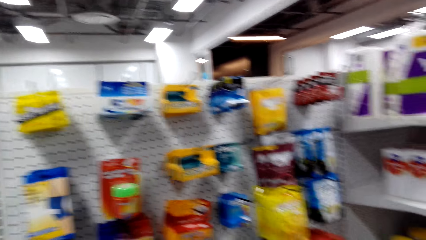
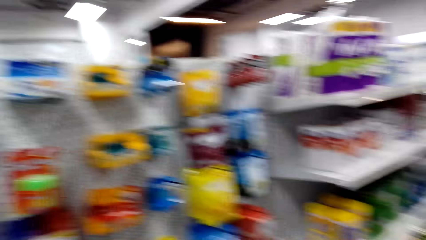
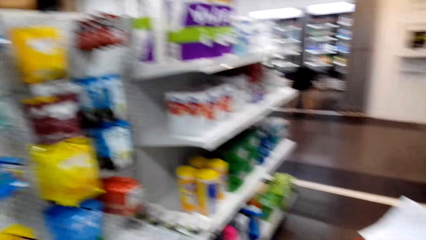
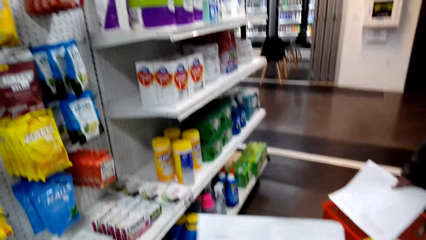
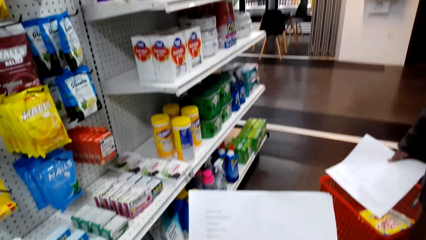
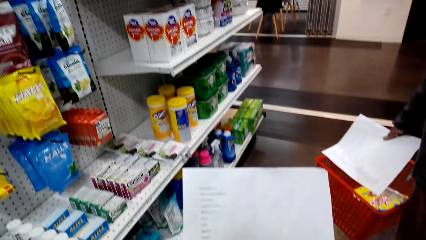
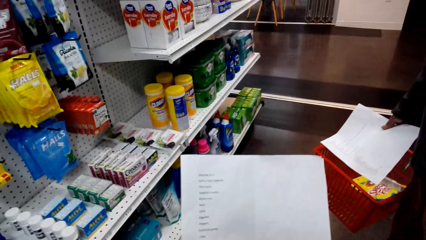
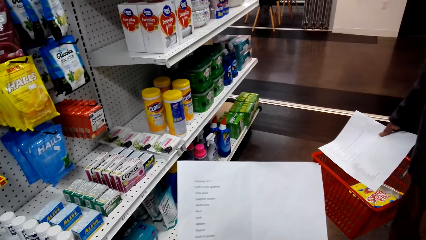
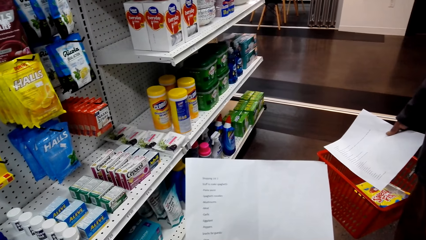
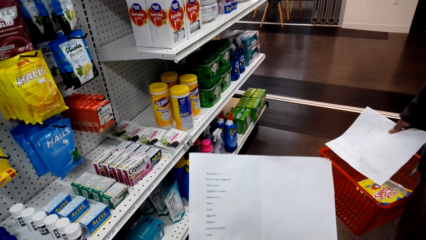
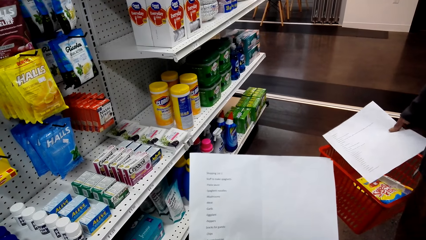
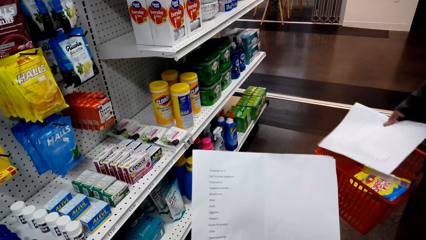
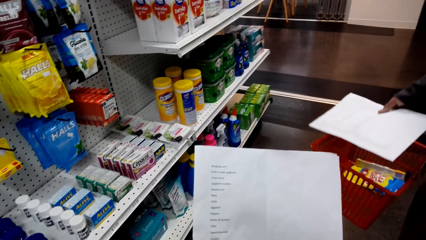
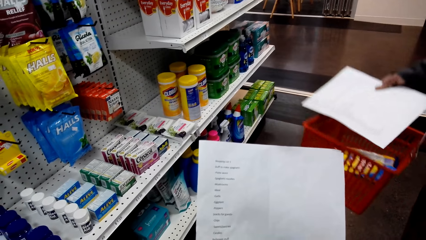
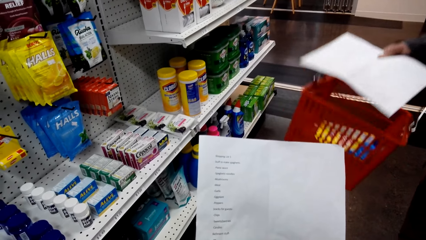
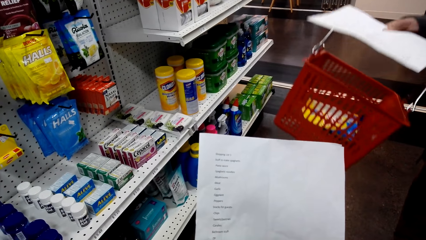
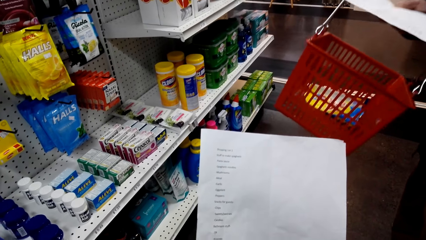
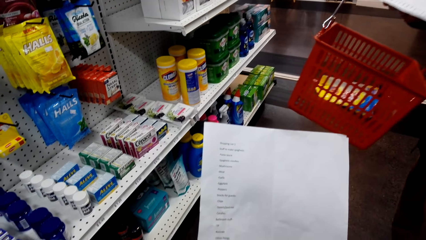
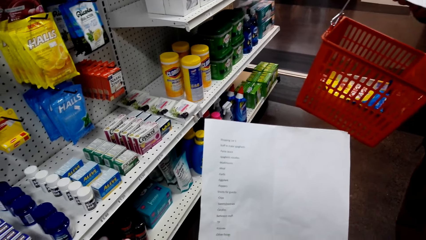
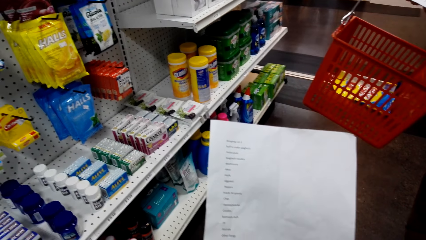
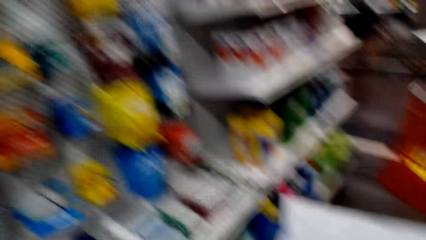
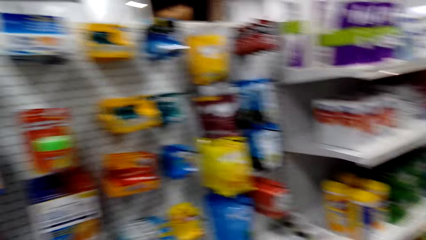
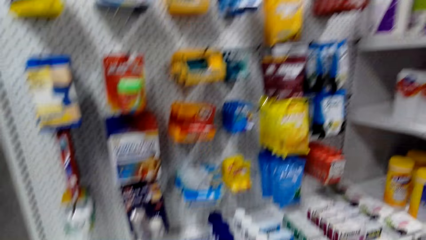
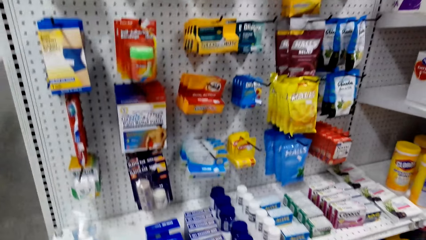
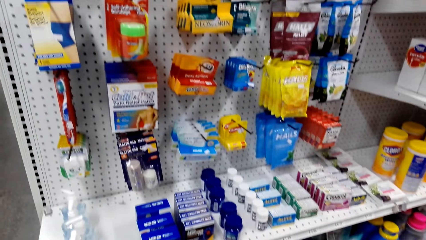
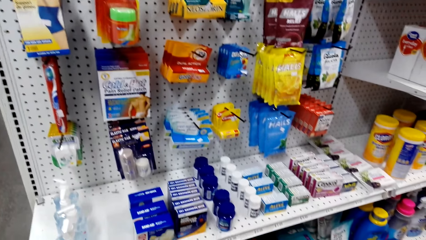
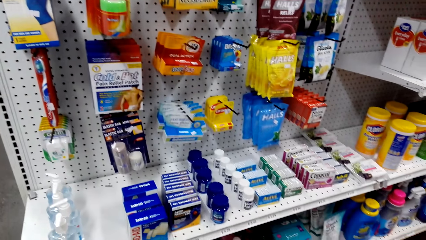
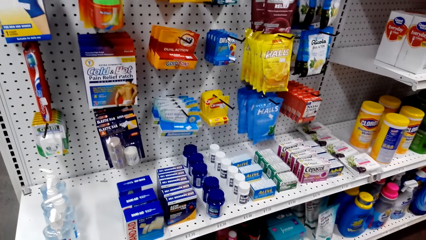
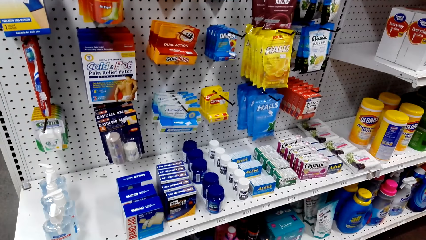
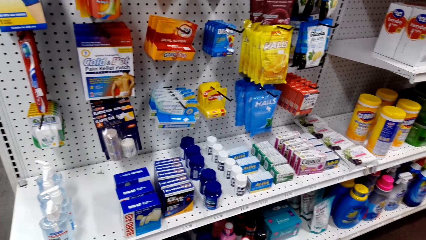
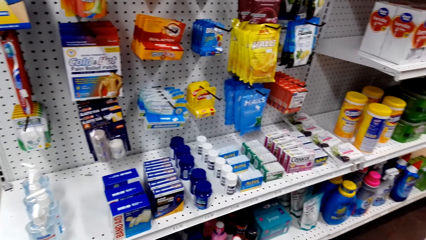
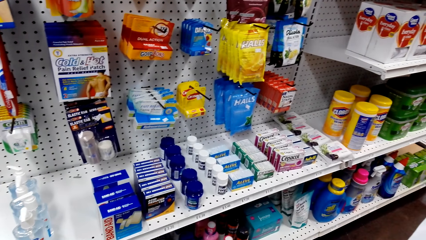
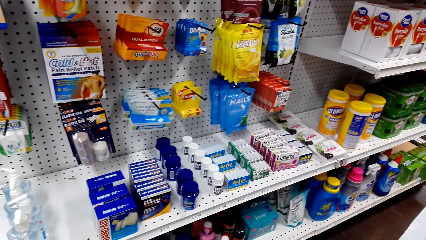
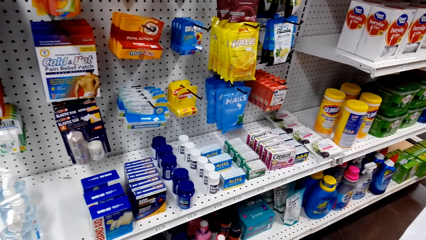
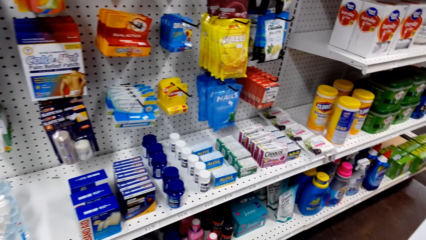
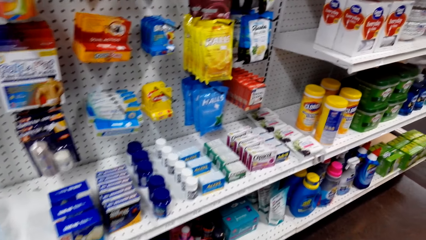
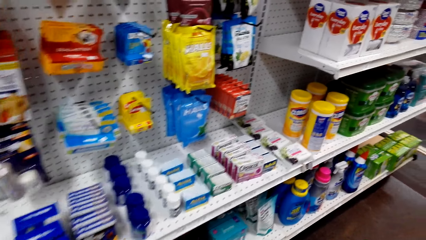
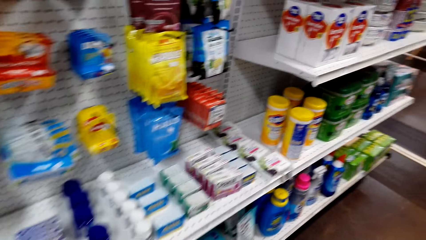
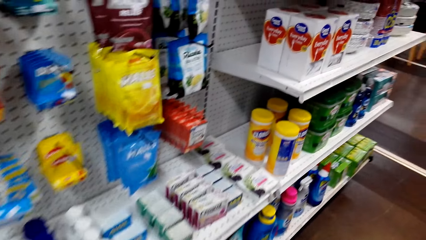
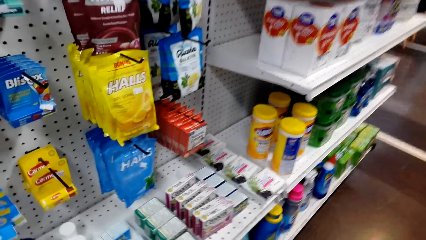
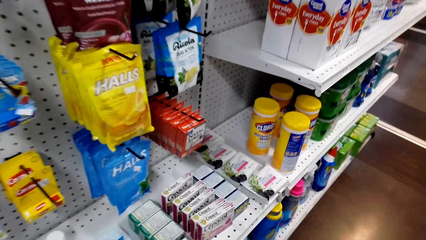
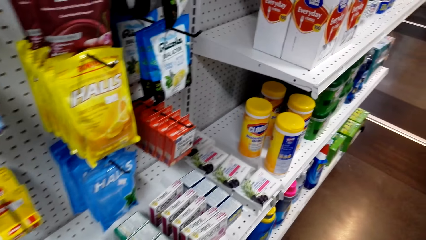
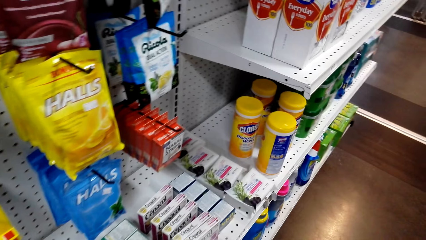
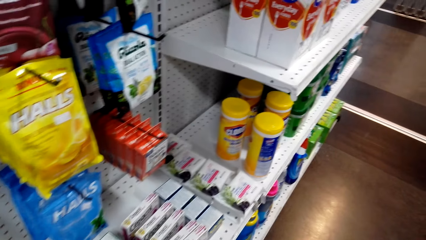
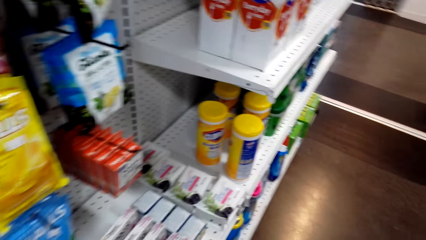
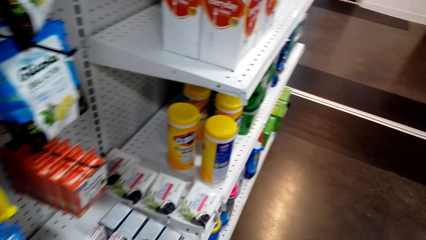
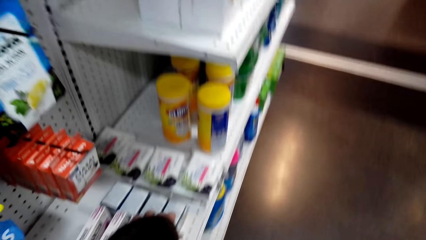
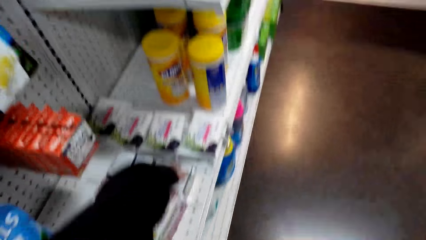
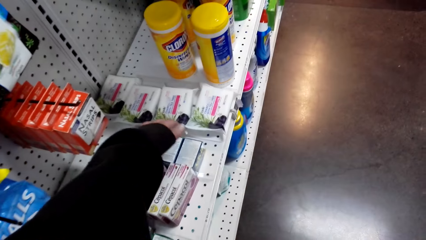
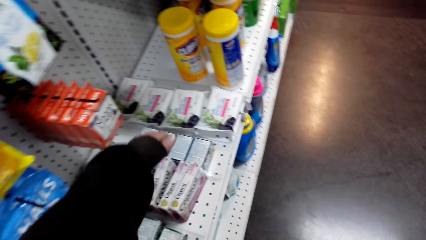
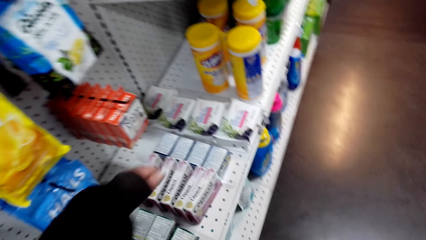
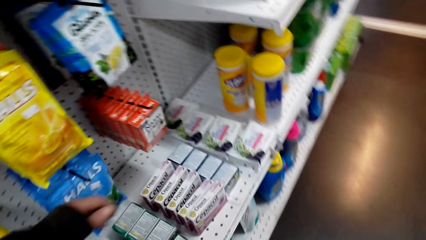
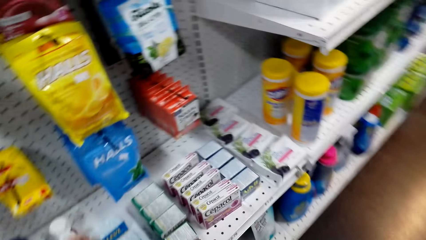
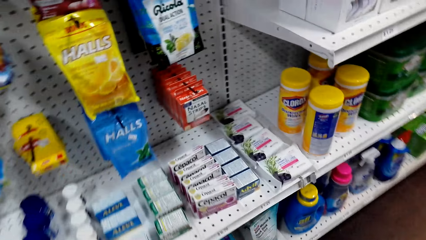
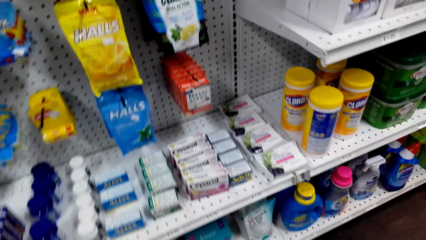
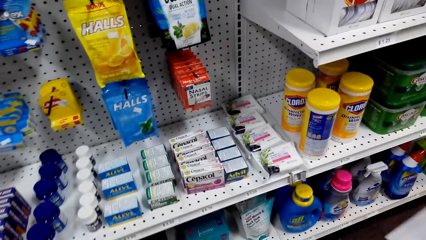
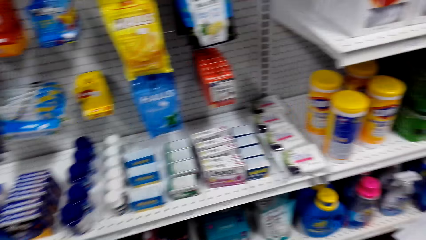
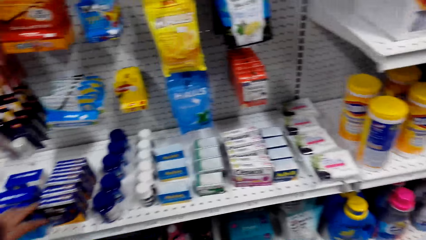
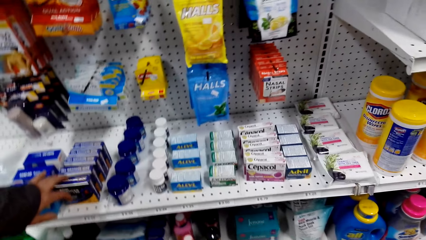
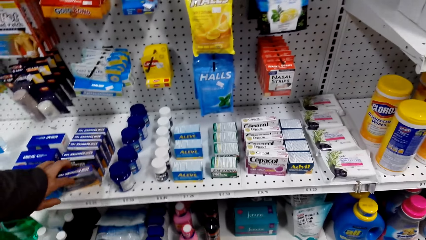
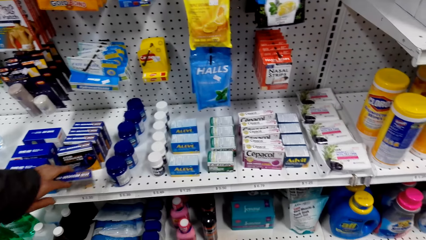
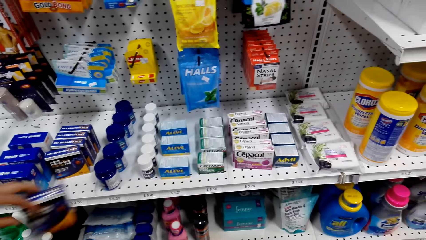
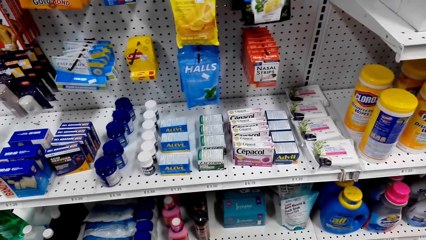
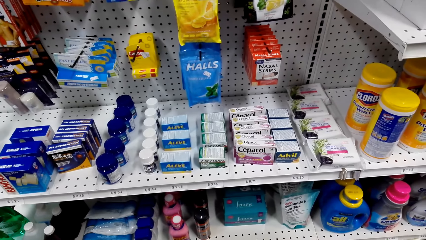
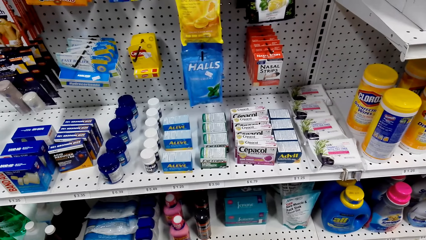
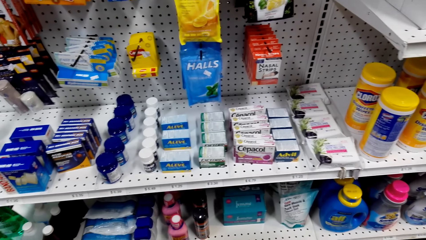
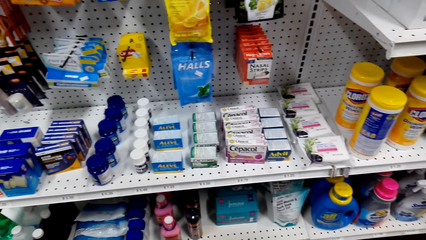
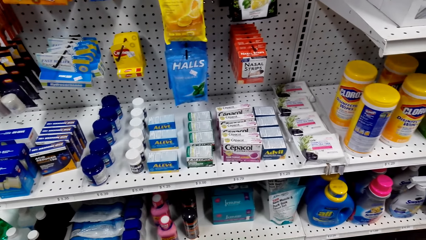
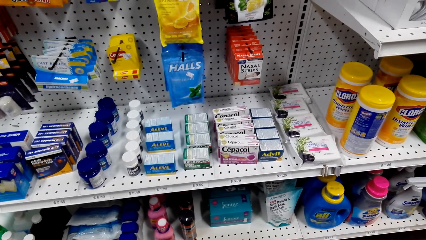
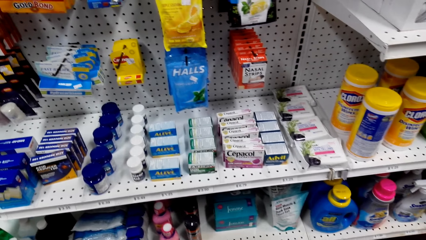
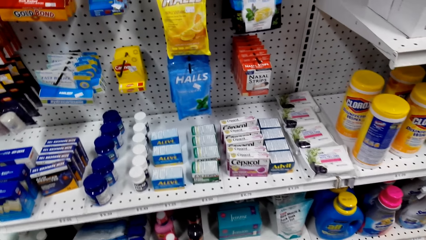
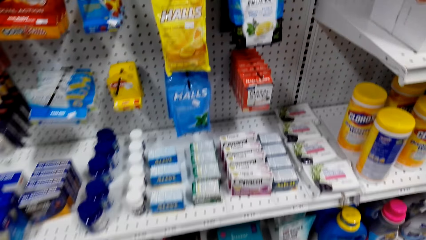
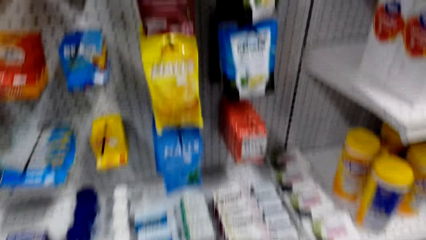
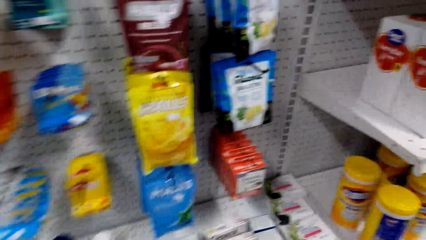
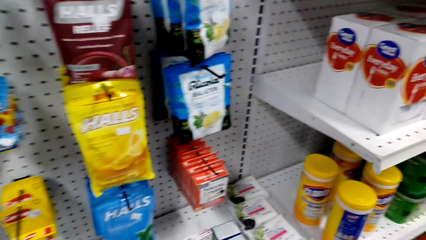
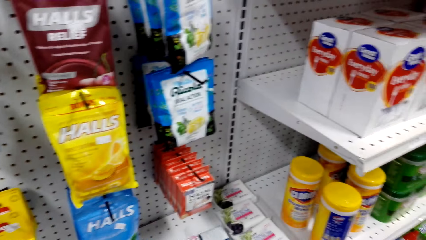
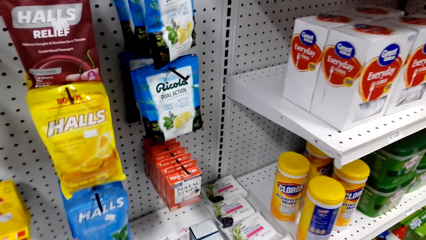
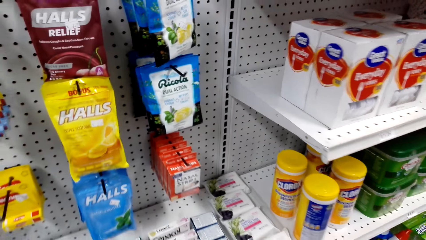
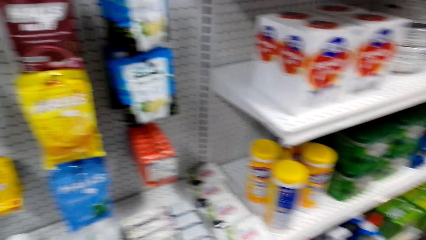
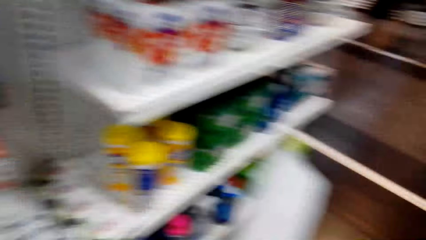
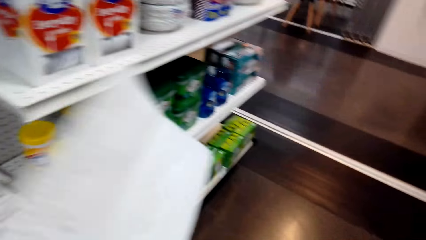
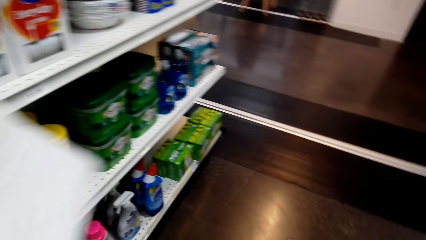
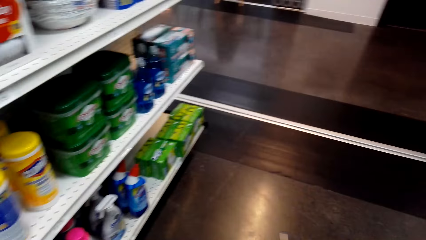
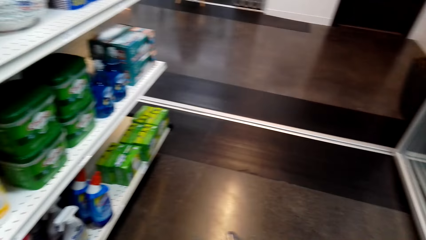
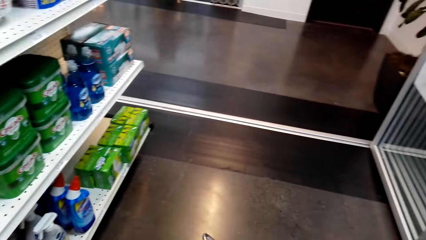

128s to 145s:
The camera wearer reads the shopping list. They stare at the shelf. A person collects an item. The camera wearer picks up the packet from the shelf.
